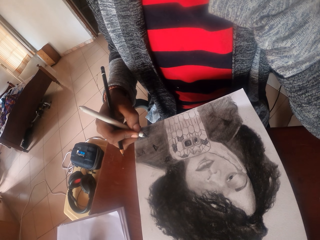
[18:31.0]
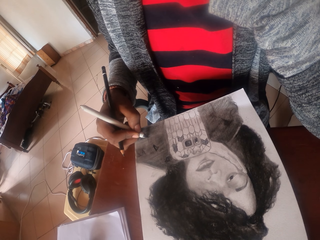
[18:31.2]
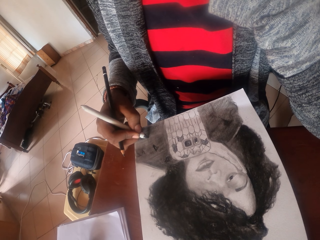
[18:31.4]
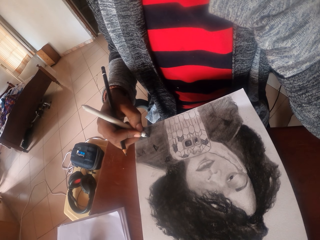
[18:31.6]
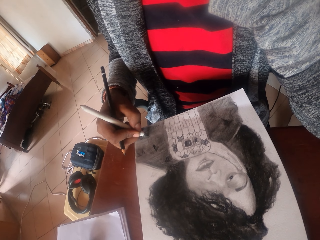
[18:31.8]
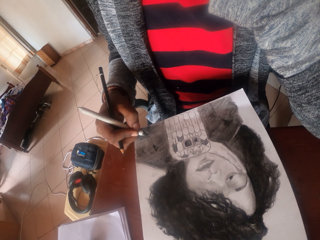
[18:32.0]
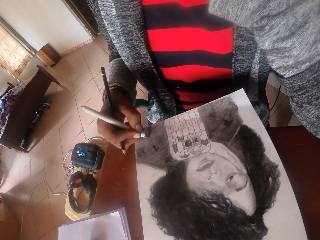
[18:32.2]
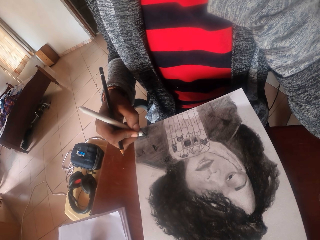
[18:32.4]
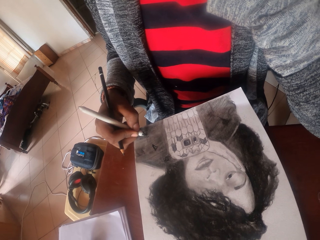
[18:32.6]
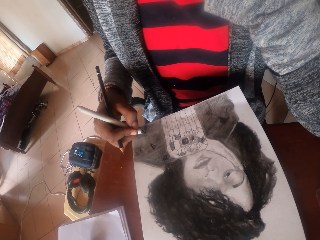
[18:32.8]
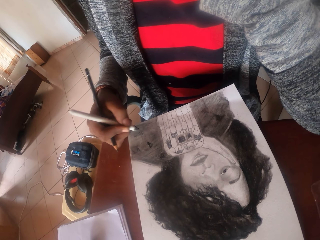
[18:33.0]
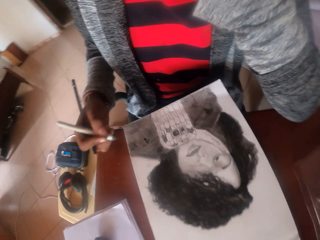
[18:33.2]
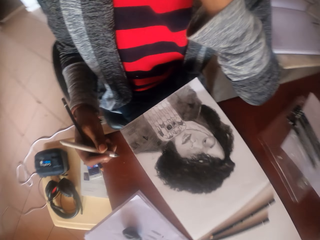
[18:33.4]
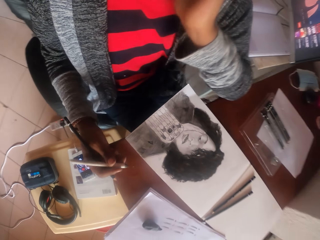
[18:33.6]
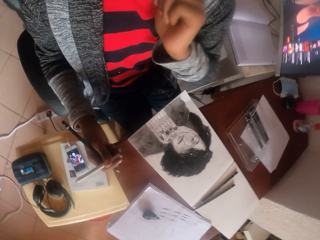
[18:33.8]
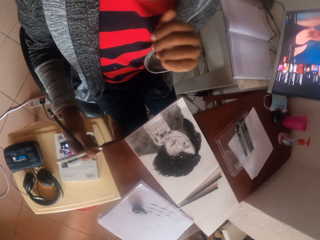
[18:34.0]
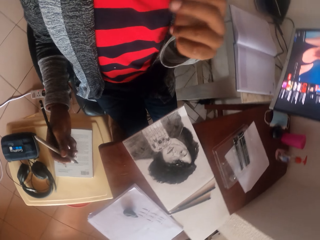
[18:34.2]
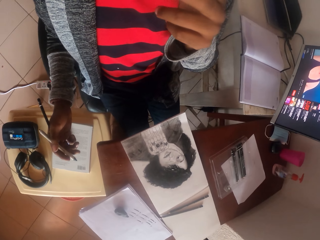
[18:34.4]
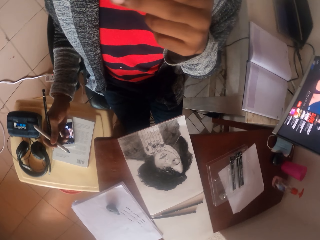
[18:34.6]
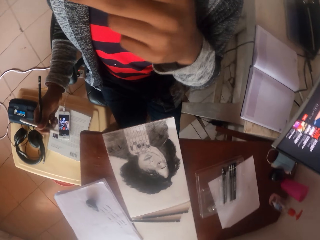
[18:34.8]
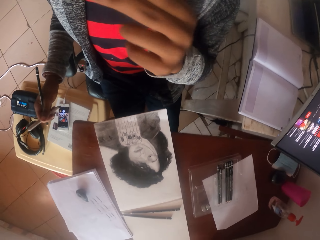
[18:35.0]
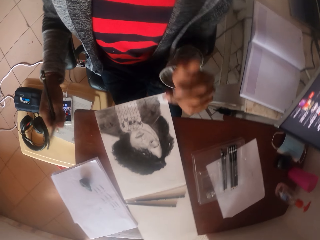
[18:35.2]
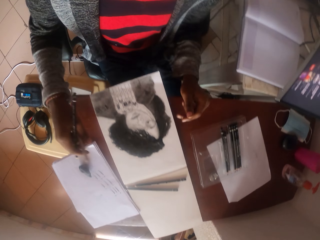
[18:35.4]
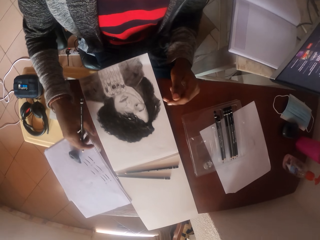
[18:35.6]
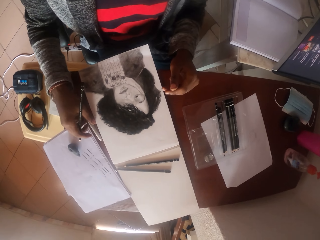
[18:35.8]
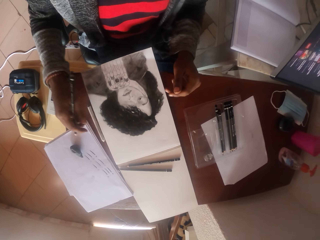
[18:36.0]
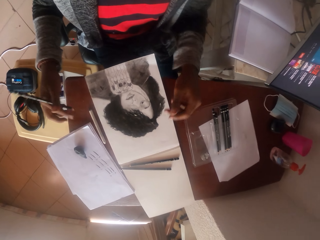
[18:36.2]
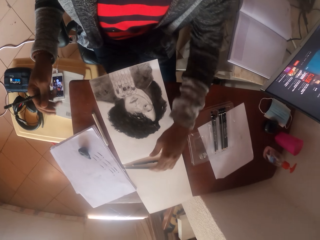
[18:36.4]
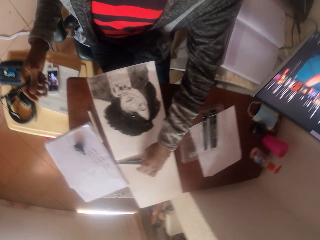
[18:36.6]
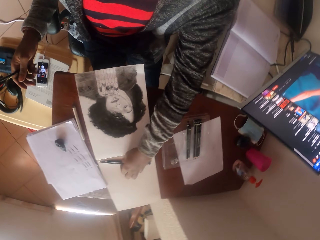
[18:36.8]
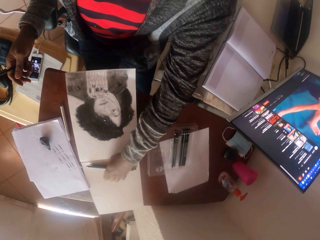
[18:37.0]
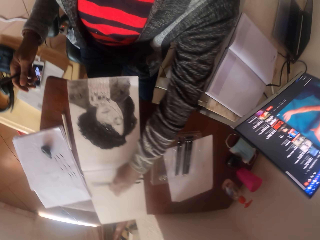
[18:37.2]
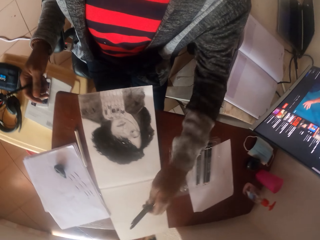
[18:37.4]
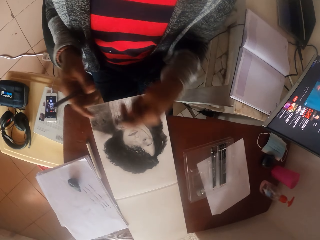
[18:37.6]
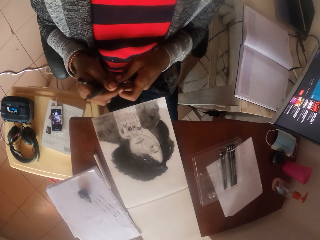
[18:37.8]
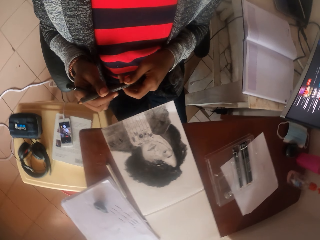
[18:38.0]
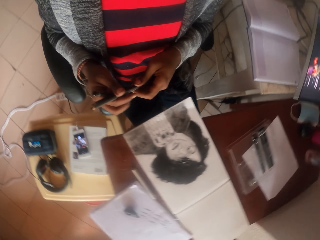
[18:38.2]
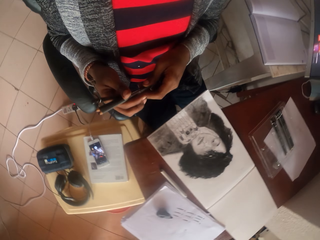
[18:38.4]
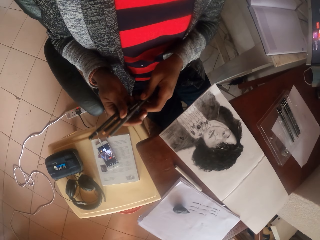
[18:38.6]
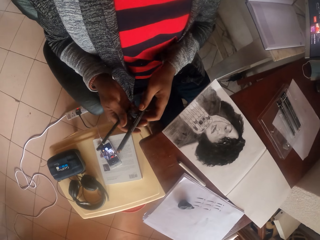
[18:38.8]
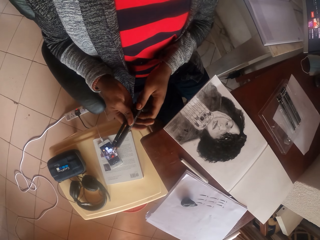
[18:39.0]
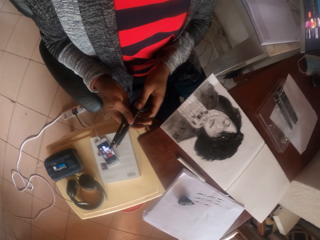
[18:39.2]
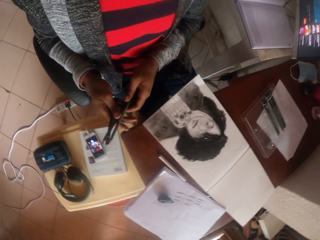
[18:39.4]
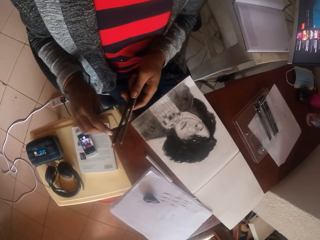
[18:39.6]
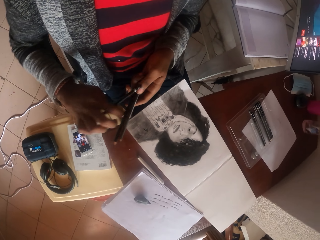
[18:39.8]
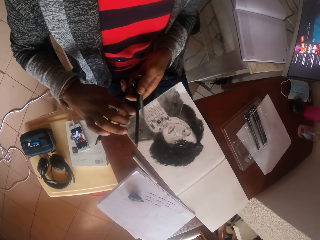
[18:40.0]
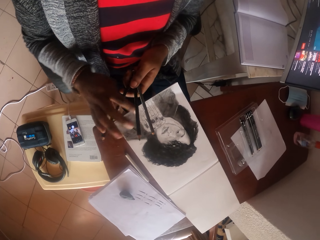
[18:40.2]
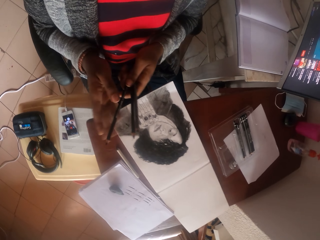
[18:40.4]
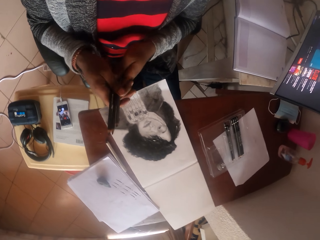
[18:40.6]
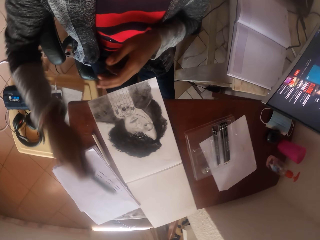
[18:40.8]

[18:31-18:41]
The camera wearer looks around. They put the drawing pencil on the table. They take the drawing pencil. They look at the drawing pencil. They adjust the pencils.

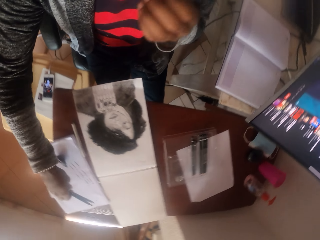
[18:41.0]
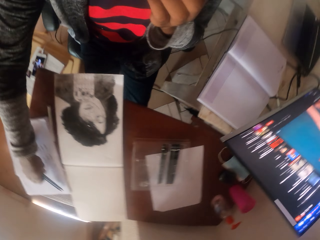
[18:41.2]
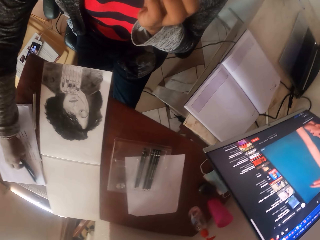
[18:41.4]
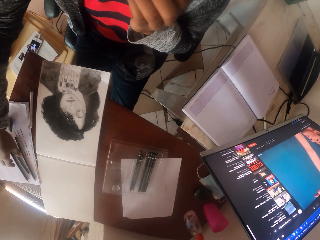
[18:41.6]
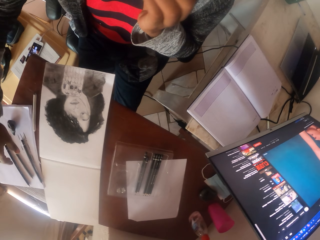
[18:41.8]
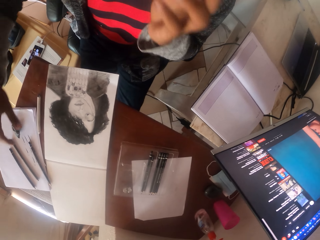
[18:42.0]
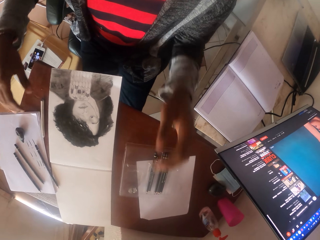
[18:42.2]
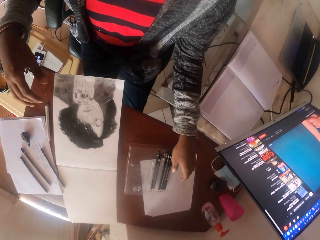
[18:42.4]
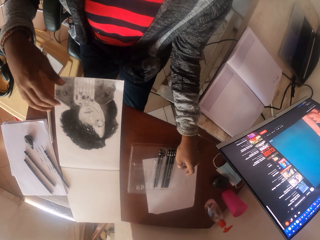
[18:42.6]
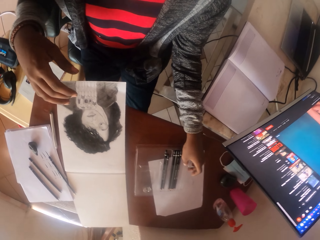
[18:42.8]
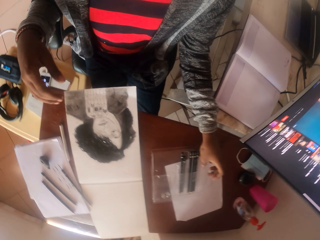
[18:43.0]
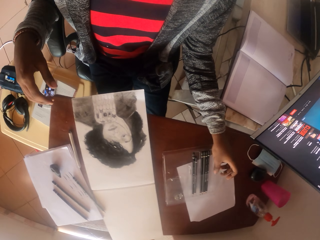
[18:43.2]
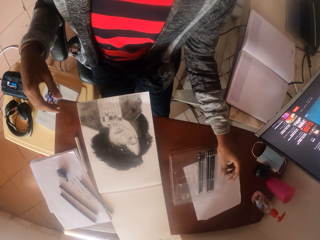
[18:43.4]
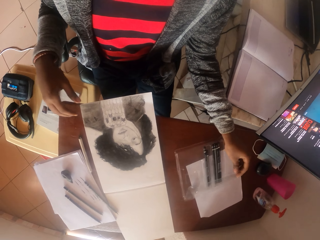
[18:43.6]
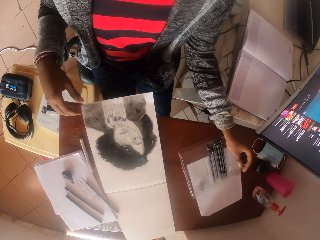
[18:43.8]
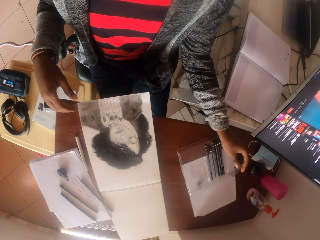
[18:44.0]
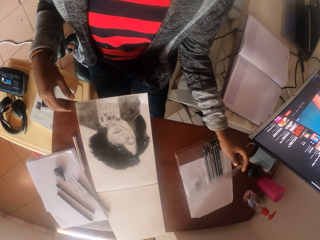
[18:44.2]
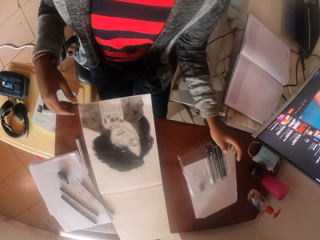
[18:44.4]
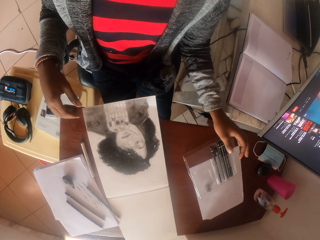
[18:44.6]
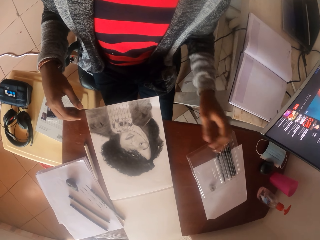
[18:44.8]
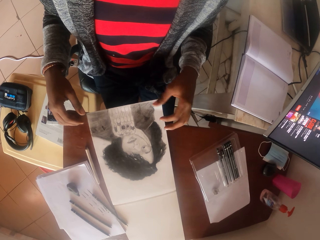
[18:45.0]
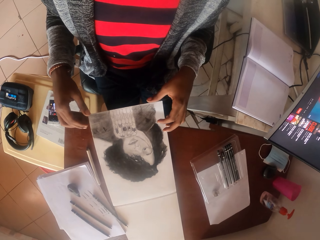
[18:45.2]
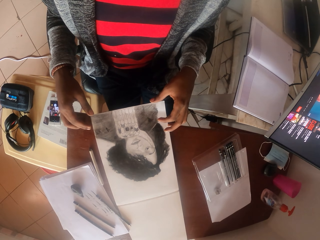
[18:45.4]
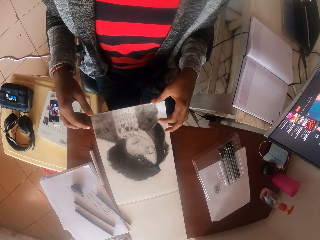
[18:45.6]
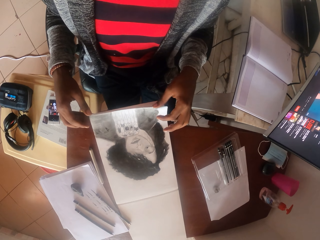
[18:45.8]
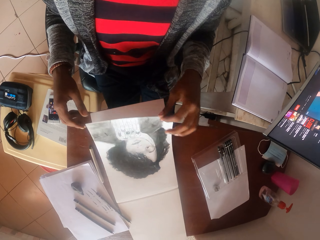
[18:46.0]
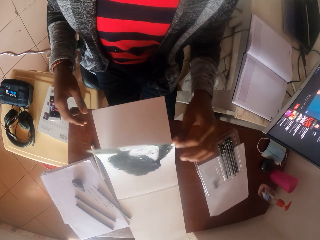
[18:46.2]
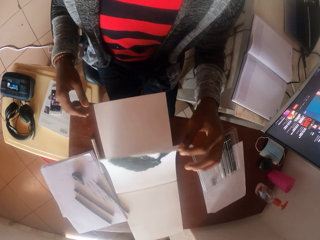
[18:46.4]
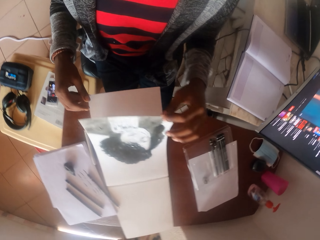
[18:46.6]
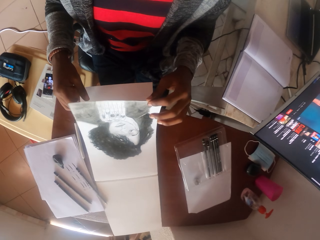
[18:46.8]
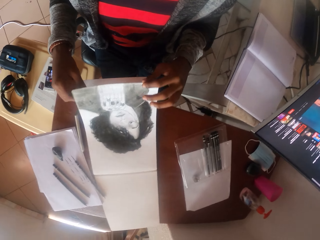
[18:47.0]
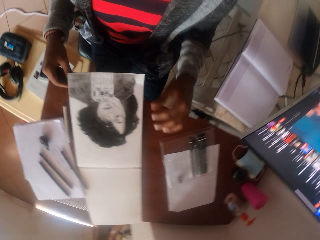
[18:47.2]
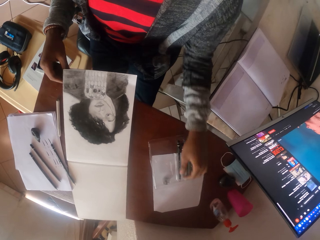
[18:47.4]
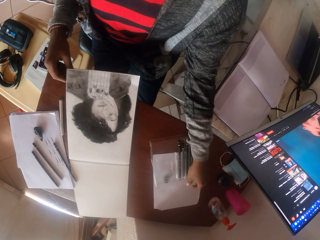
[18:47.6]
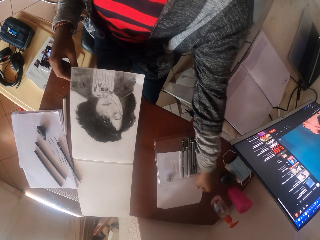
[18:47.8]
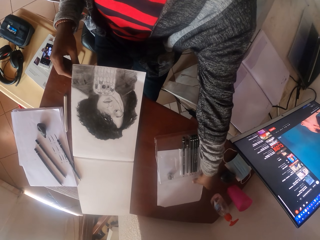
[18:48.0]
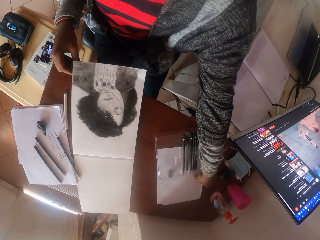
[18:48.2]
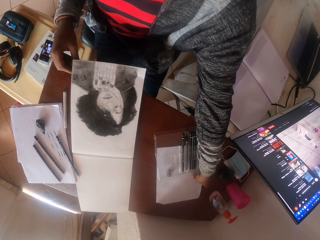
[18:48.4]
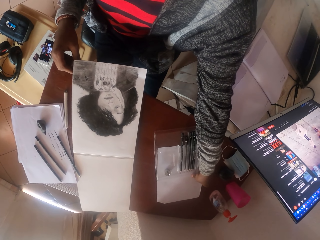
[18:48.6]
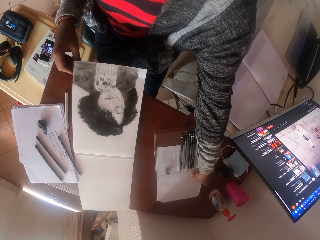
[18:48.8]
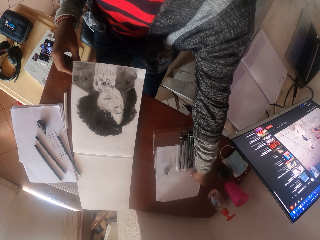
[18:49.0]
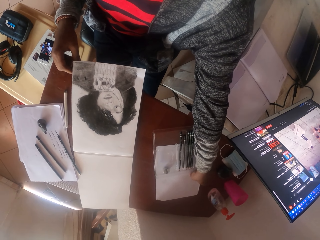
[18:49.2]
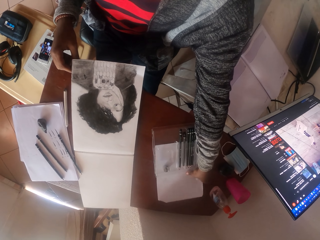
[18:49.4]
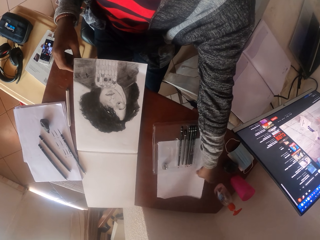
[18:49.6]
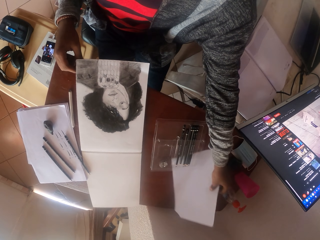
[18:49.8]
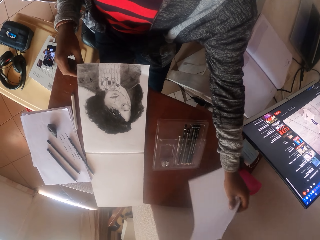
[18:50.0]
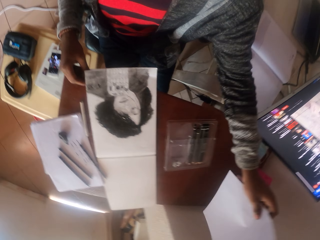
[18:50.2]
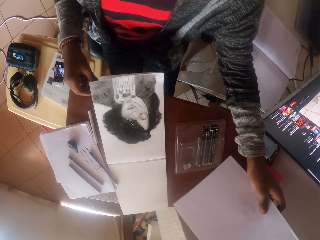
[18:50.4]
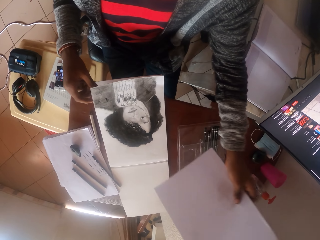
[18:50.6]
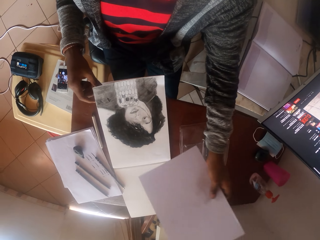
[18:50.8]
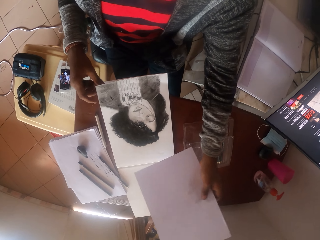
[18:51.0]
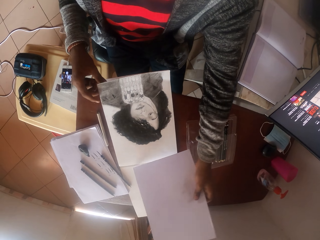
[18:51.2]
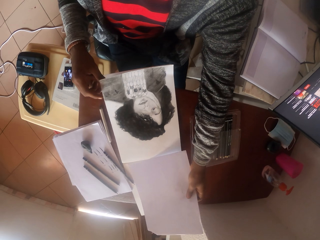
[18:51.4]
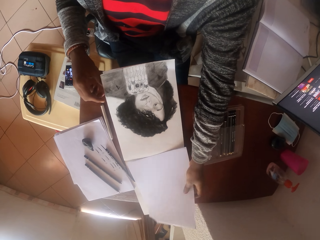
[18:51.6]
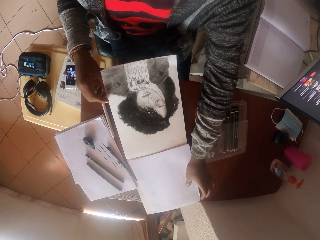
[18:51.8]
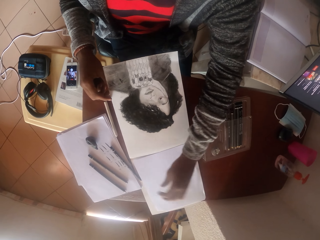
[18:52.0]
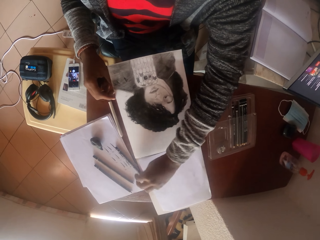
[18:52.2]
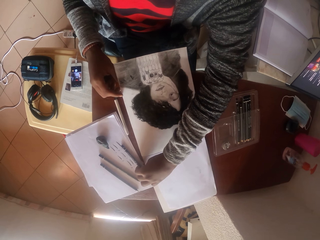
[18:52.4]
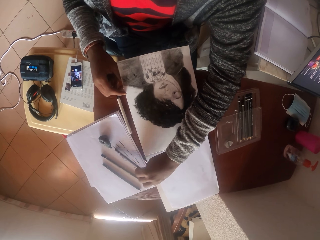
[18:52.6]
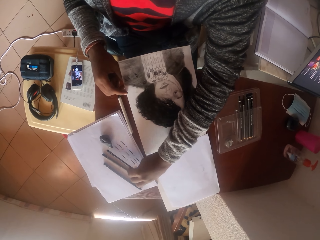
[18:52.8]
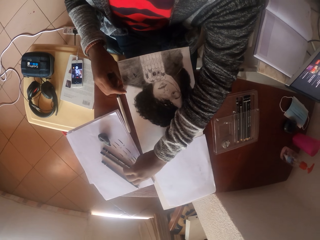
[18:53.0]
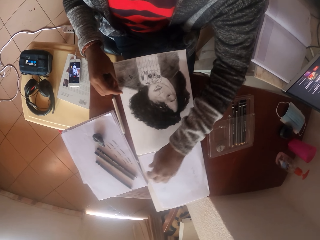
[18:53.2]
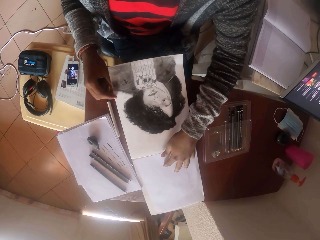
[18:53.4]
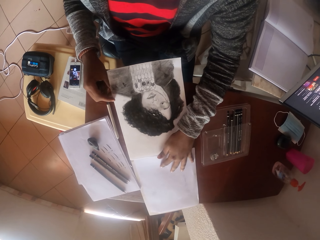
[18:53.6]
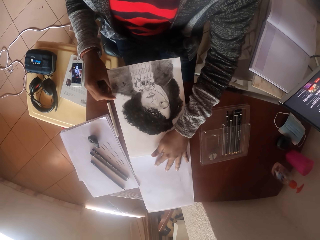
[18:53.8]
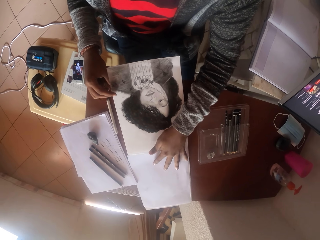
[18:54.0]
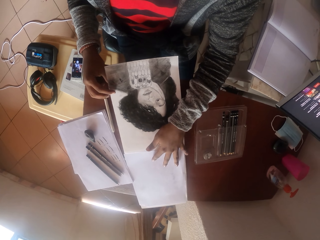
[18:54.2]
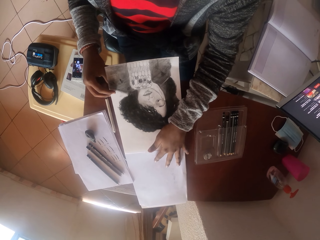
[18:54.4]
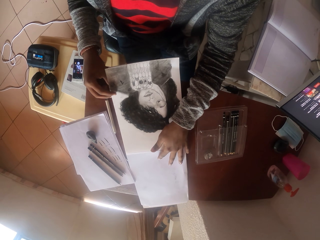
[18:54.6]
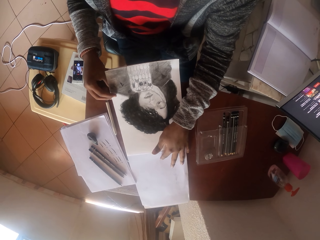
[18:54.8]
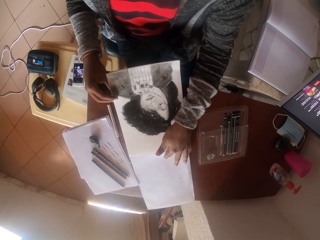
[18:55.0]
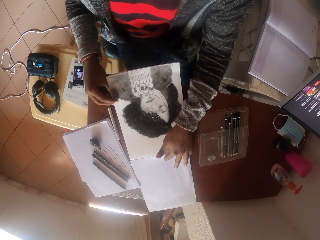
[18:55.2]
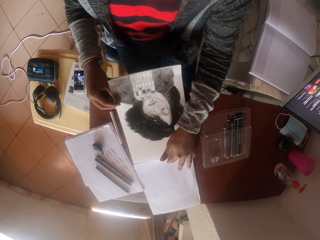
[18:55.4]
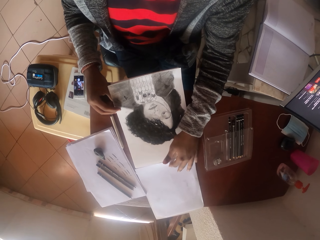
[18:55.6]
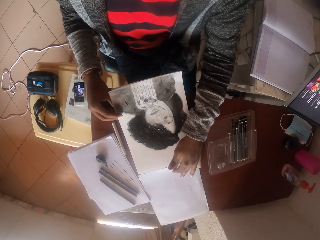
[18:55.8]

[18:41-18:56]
The camera wearer puts the drawing pencil on the table. They move the pencil case. They take a tin of pencils. They raise a page. They open an art paper. They lower the page. They take the tin of pencils. They pick up the paper. They put the paper on the table. They move the pencil. They take a pencil. They move the paper. They touch the paper.
